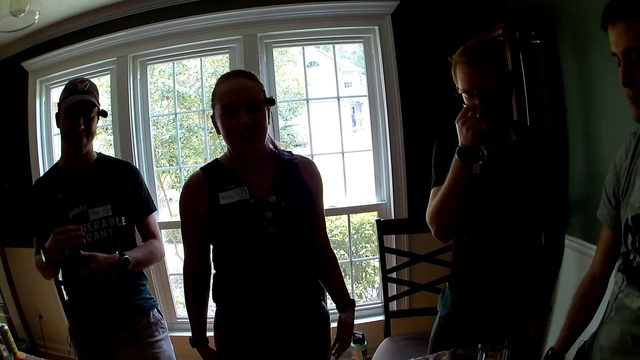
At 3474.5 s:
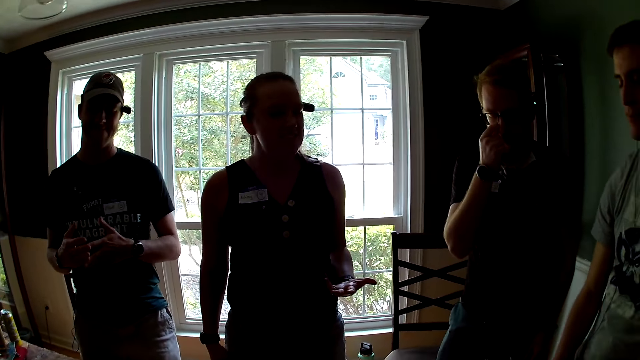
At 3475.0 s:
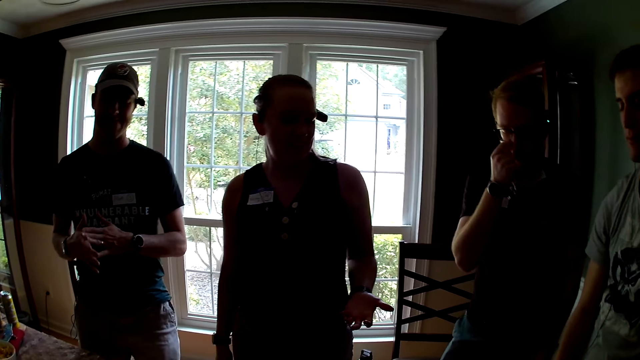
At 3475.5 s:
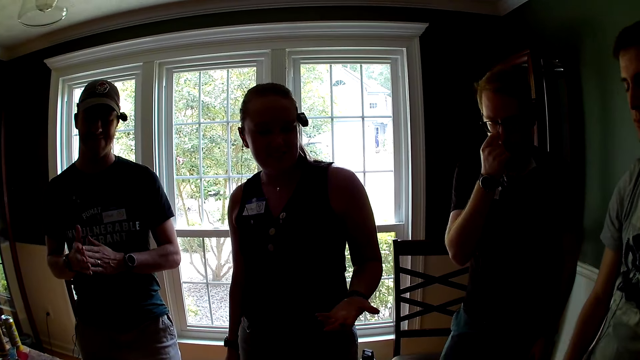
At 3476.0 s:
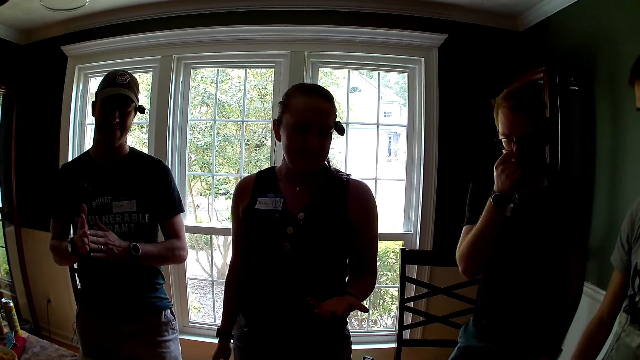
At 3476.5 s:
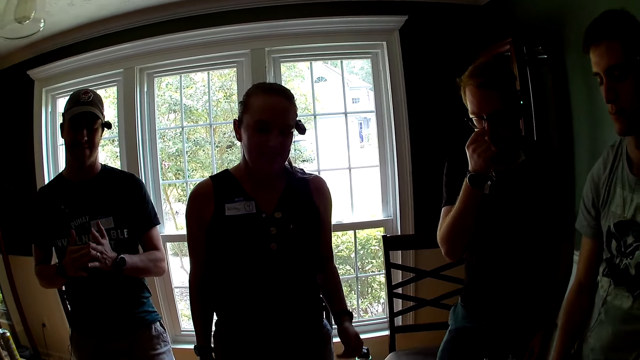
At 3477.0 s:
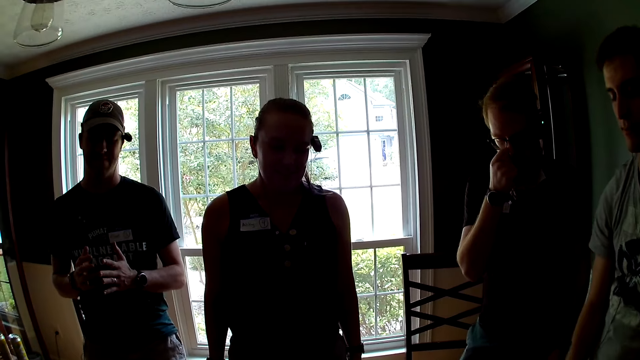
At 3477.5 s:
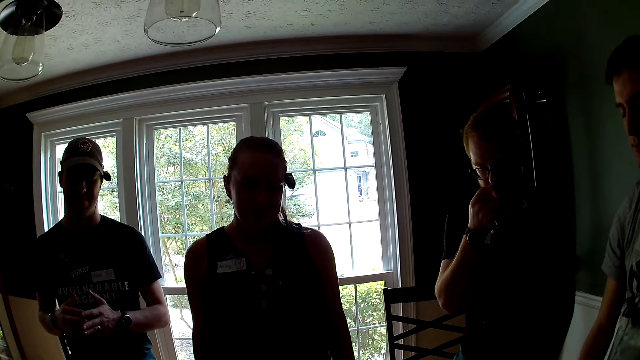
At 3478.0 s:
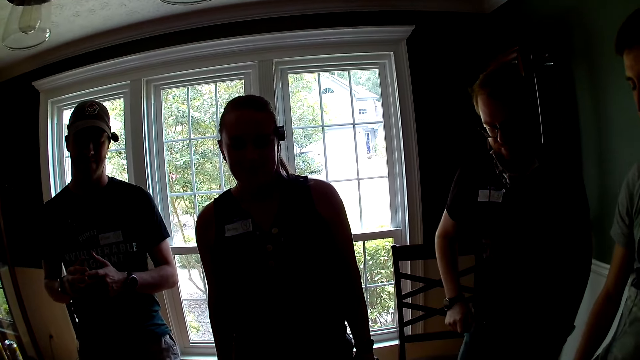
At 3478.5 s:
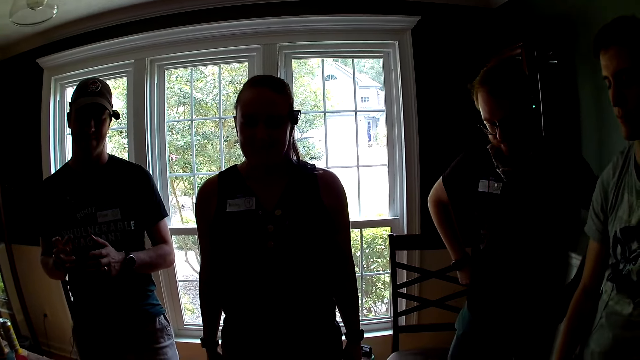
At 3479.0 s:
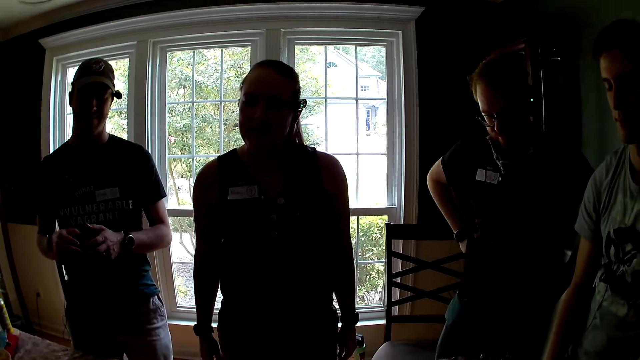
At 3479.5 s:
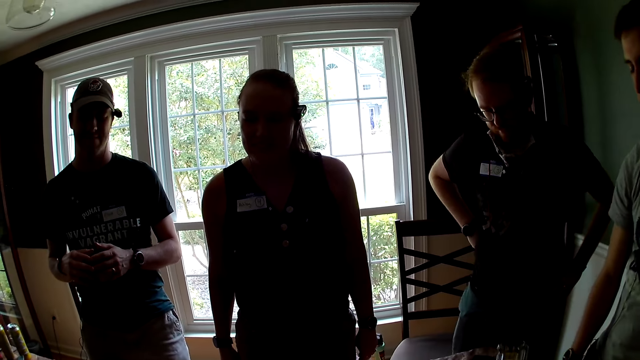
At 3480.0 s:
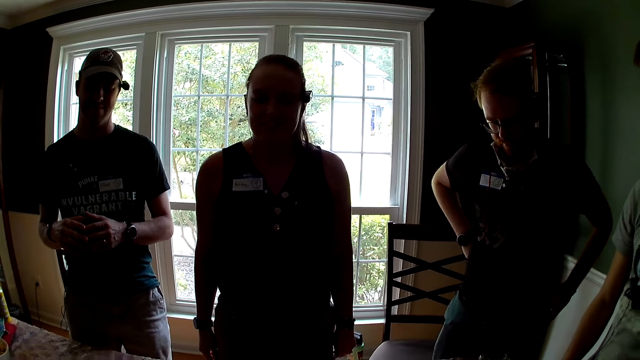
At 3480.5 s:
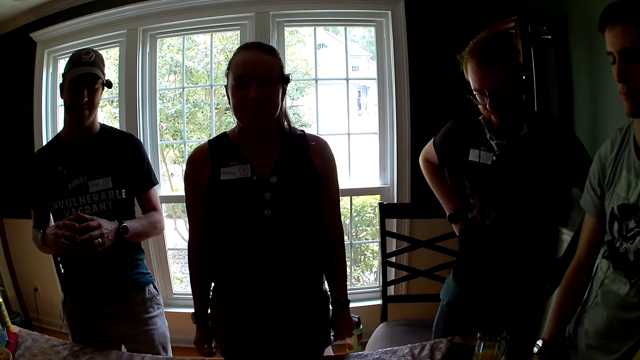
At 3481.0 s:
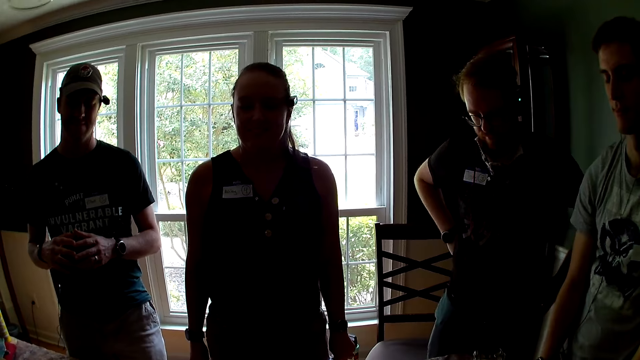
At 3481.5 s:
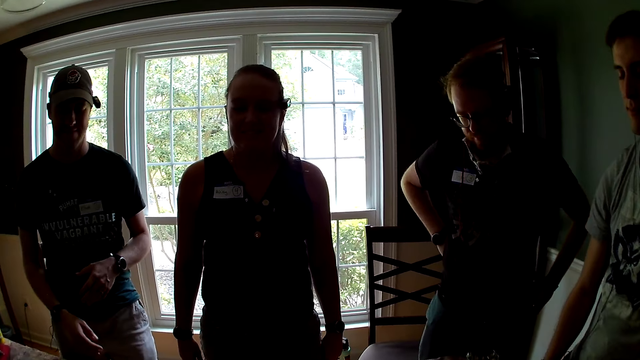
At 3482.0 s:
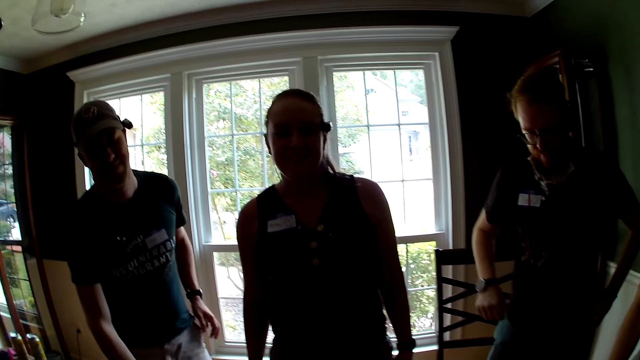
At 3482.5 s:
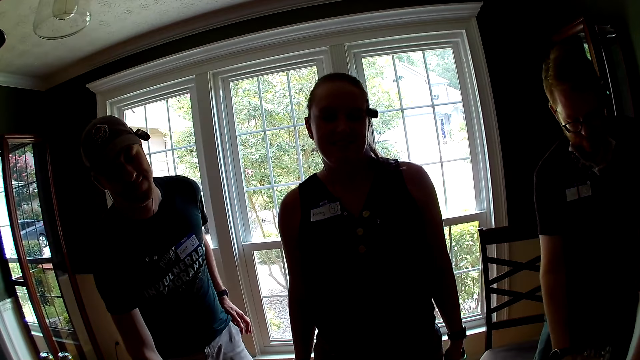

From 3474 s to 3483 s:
The camera wearer converses with the woman.

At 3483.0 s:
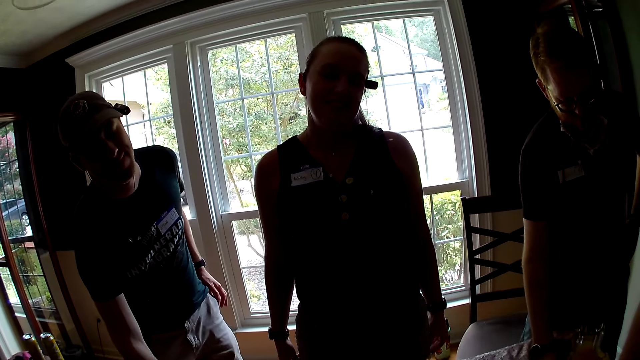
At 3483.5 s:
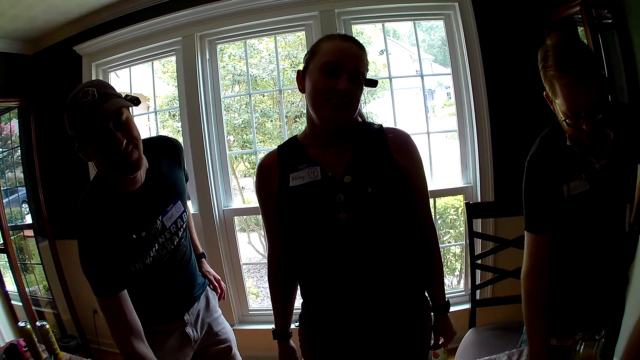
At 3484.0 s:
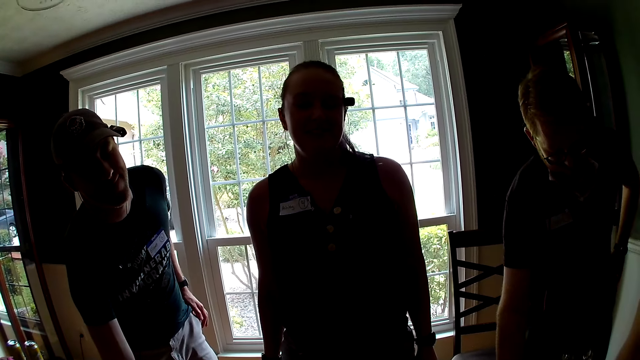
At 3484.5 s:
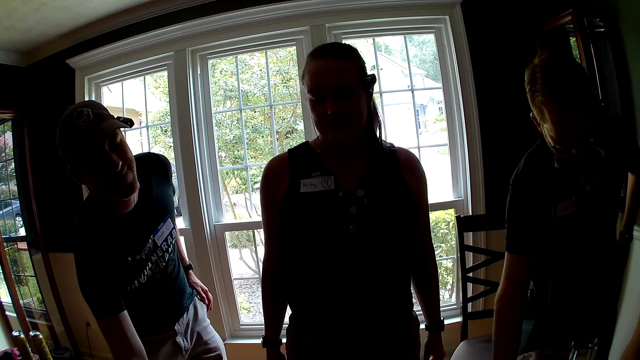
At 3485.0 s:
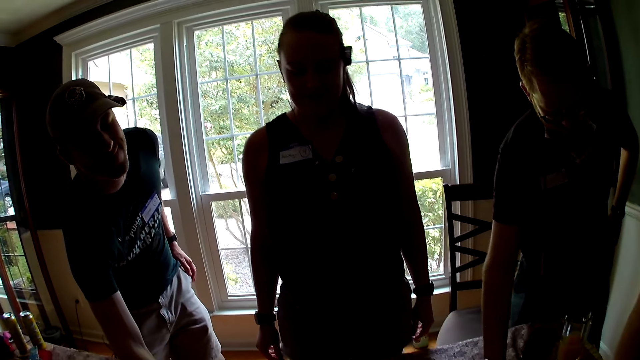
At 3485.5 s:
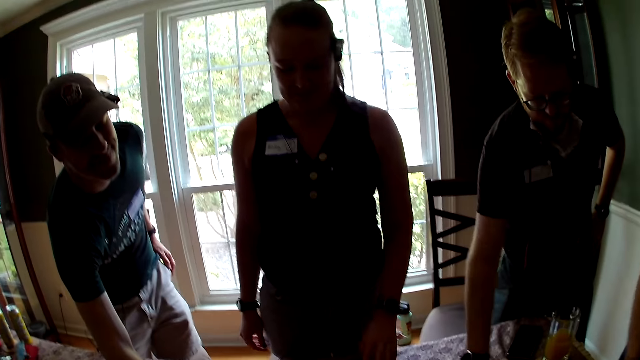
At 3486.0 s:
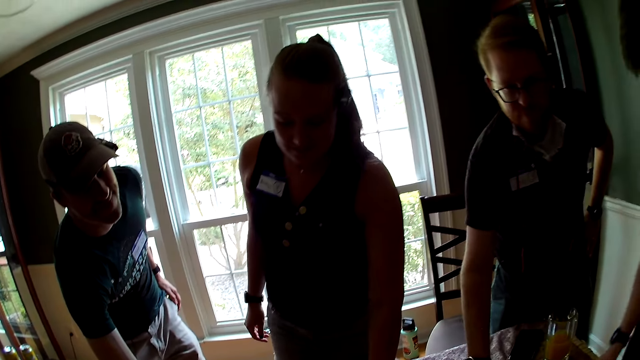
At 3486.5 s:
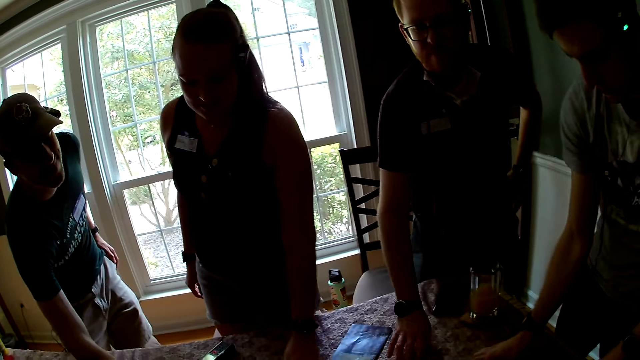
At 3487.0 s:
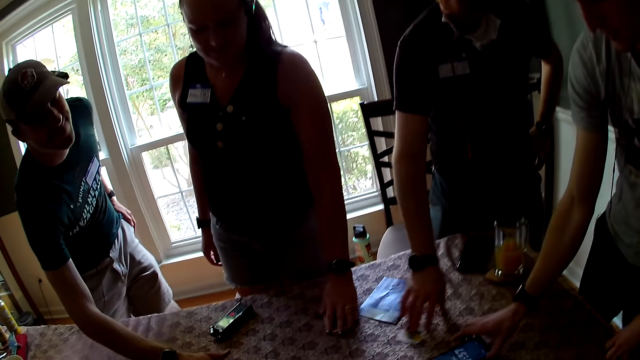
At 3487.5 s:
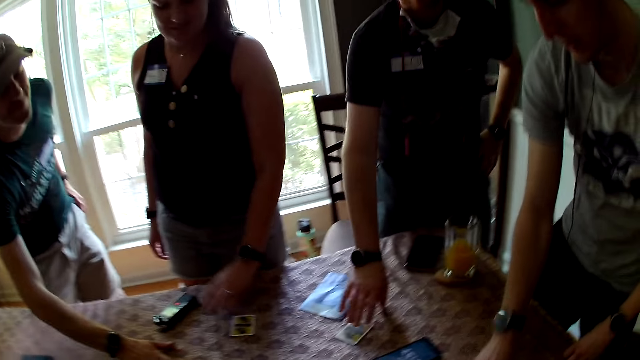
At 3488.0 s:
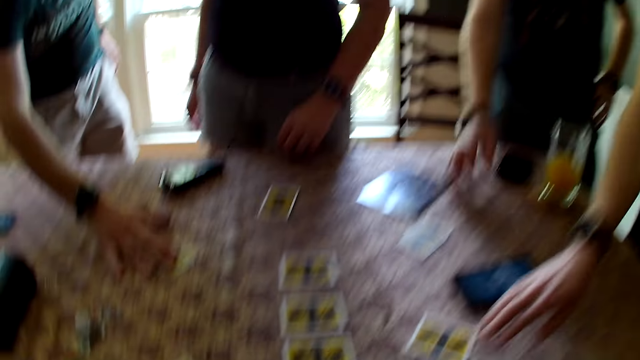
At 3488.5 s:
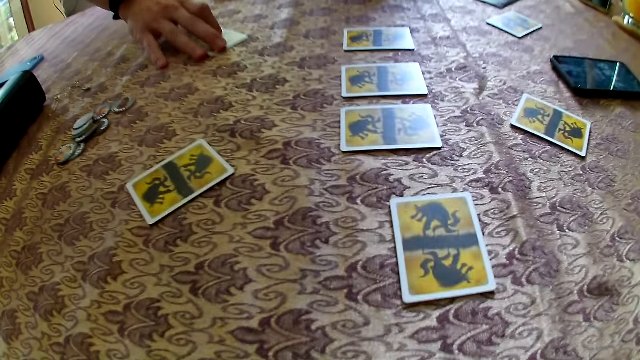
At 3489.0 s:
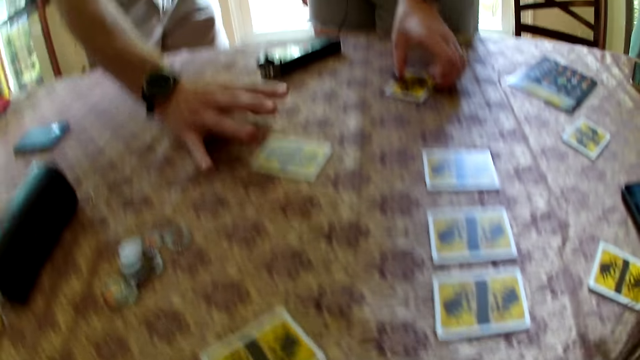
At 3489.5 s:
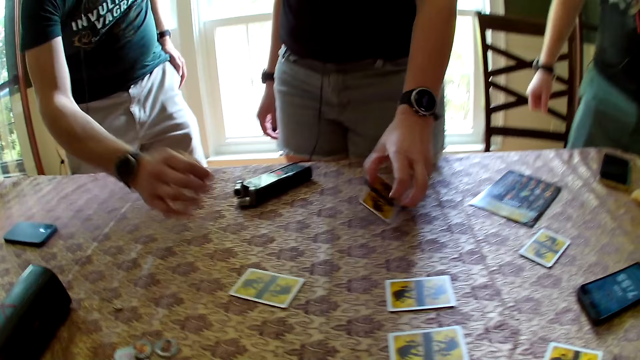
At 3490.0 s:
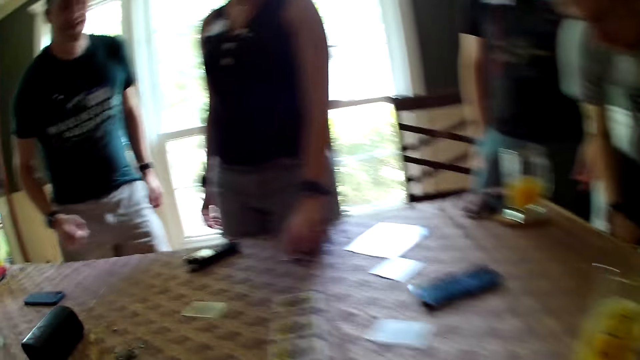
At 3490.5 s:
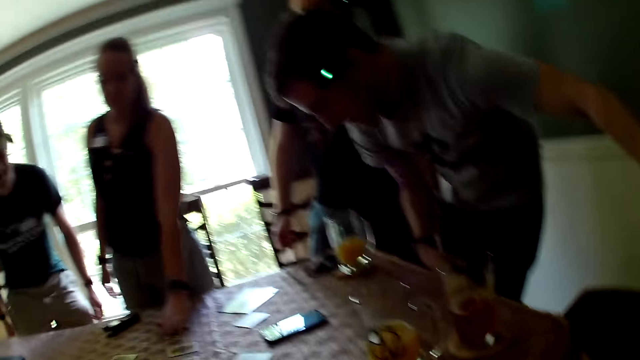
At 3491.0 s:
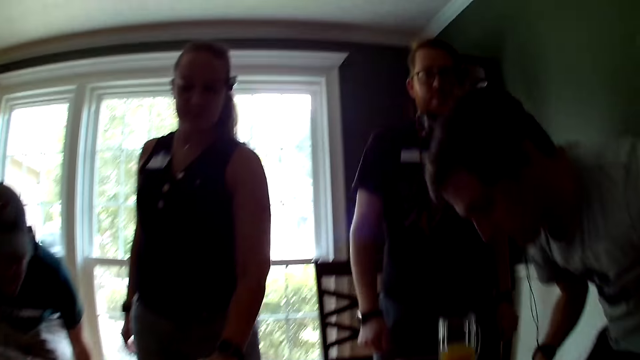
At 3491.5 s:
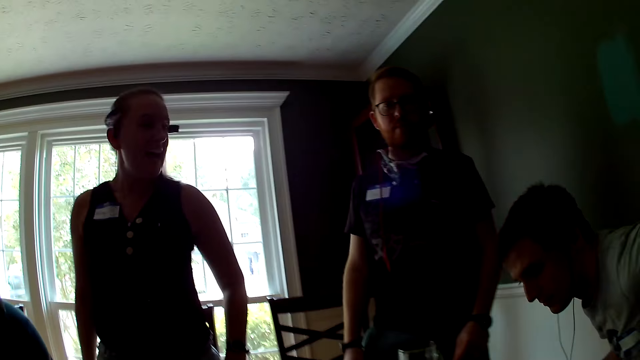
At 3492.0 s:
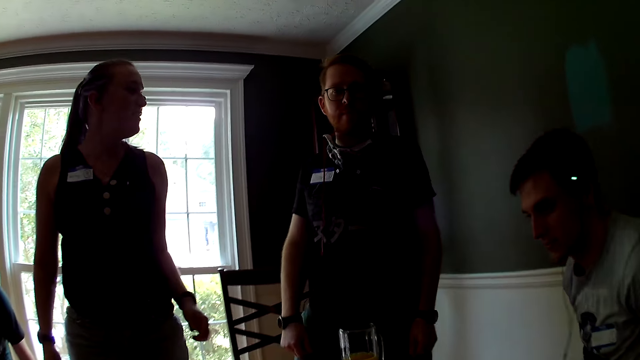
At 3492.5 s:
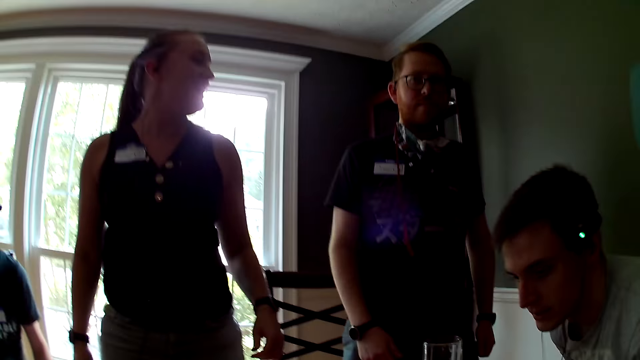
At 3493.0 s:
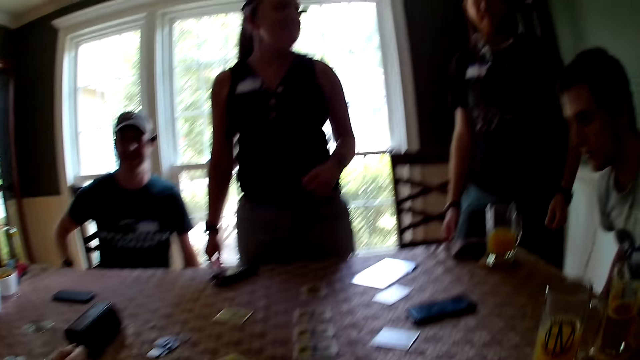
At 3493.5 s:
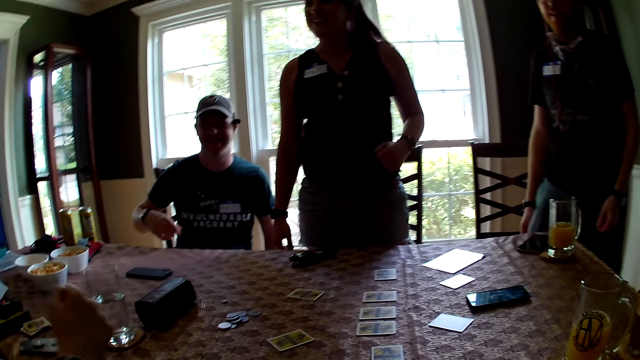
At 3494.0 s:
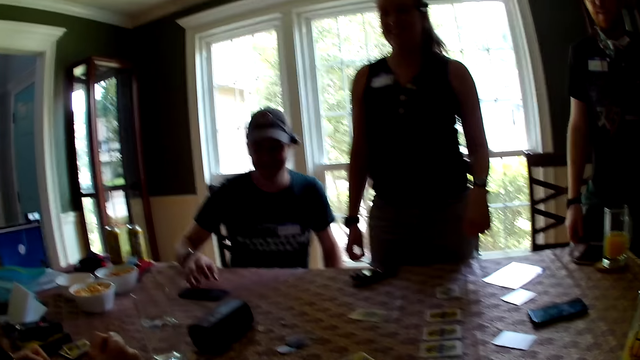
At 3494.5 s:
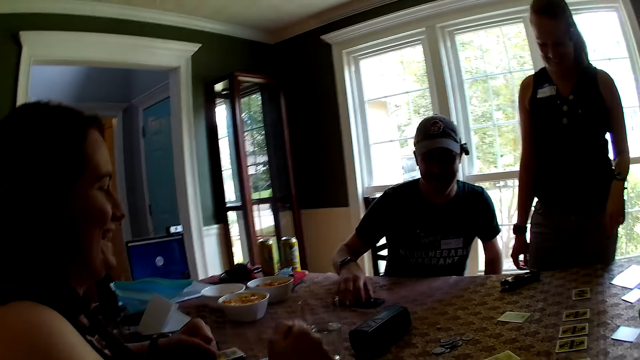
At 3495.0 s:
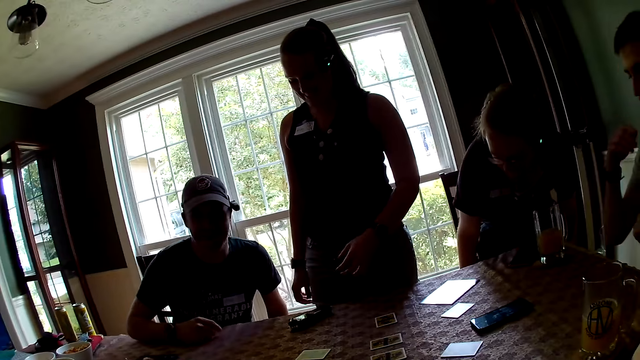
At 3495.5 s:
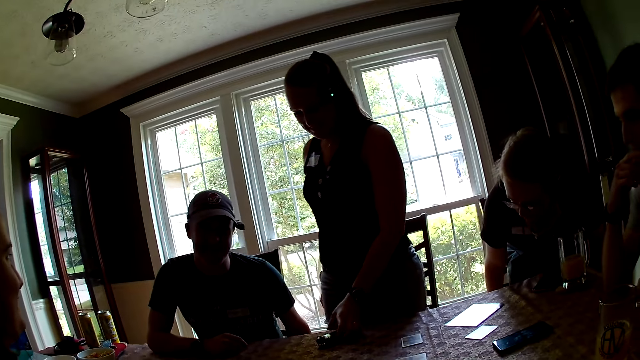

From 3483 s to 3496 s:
The woman adjusts a card on the table with her left hand. A man adjusts a card on the table with his right hand. Another man adjusts a card on the table with his right hand. The camera wearer moves a card on the table. A third man touches the phone on the table with his right hand. The woman picks up the card from the table with her left hand and drops the card on the table with her left hand. The third man sits on the chair. The second man sits on the chair. The woman dances. The first man dances. The second man touches the phone on the table with his right hand. The woman touches the phone on the table with her left hand.
